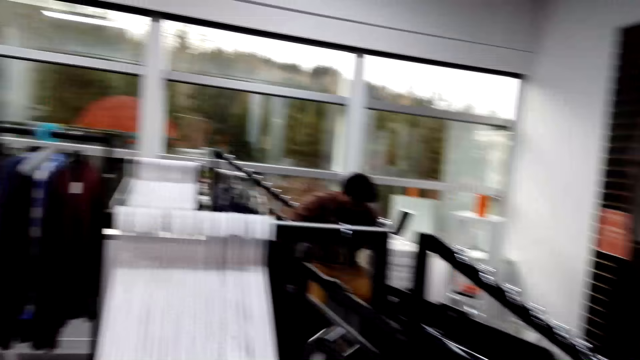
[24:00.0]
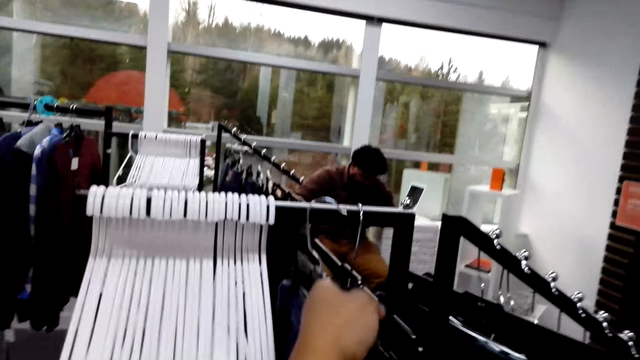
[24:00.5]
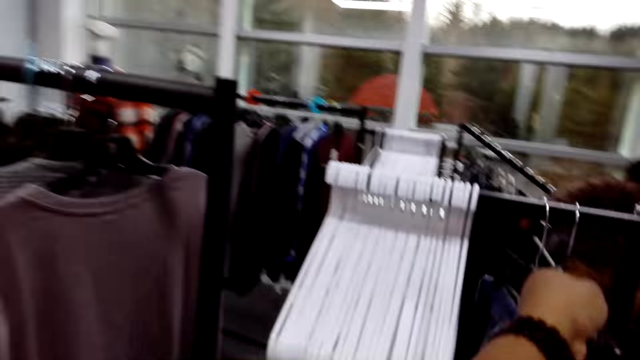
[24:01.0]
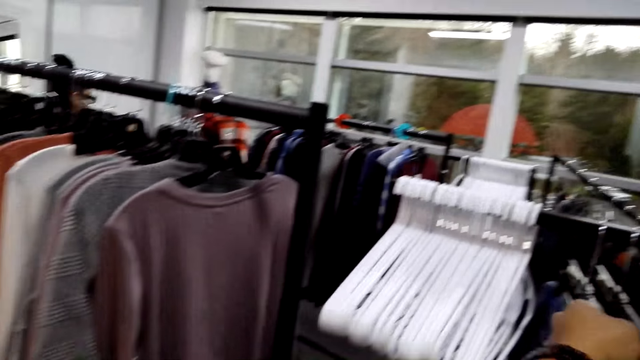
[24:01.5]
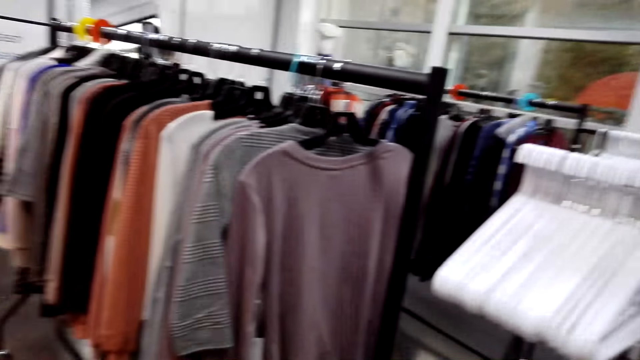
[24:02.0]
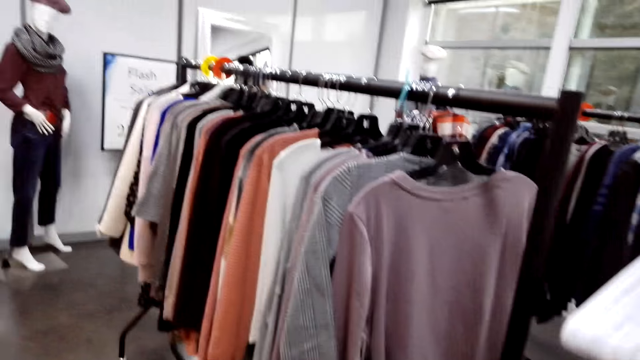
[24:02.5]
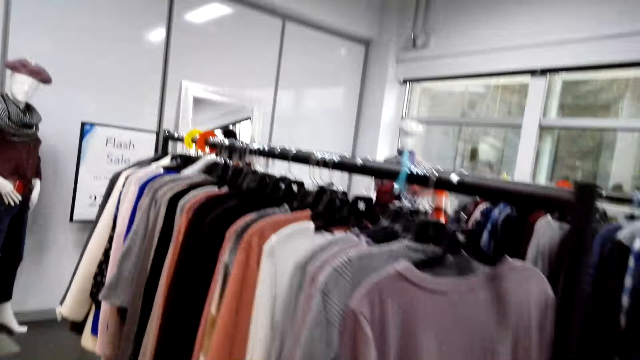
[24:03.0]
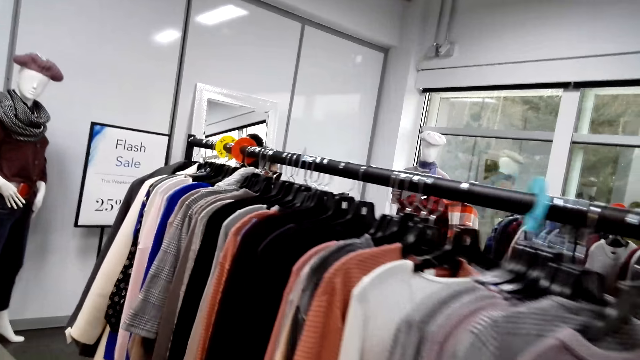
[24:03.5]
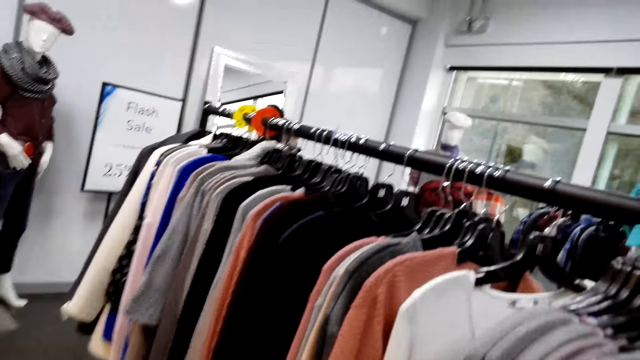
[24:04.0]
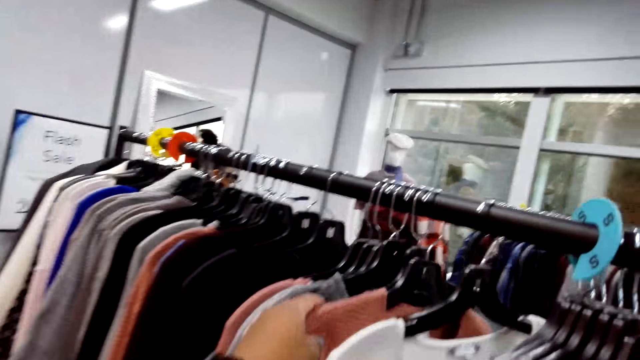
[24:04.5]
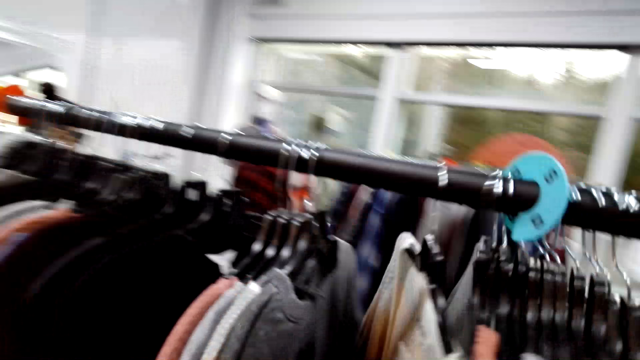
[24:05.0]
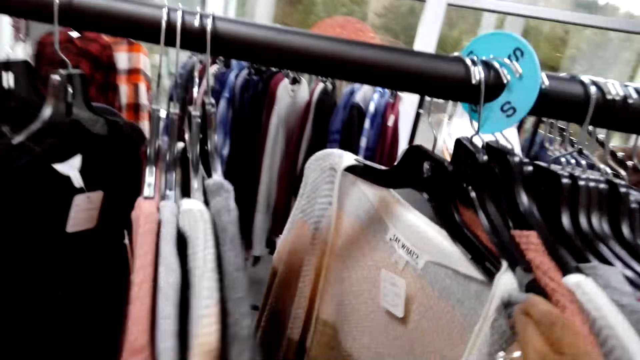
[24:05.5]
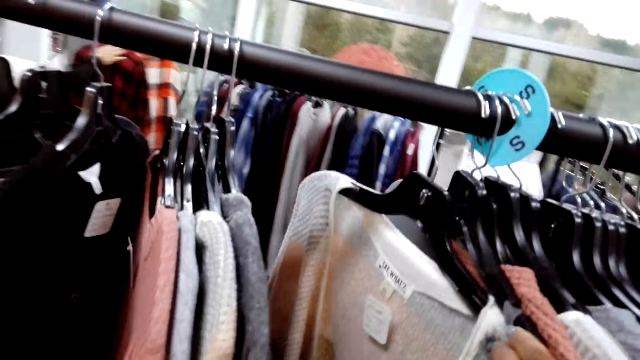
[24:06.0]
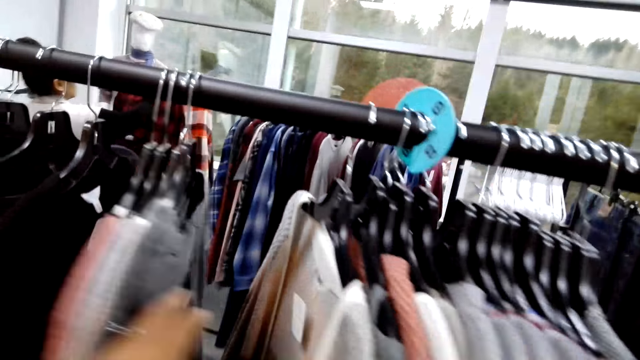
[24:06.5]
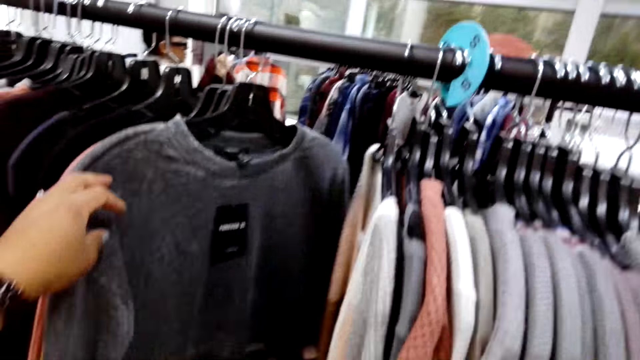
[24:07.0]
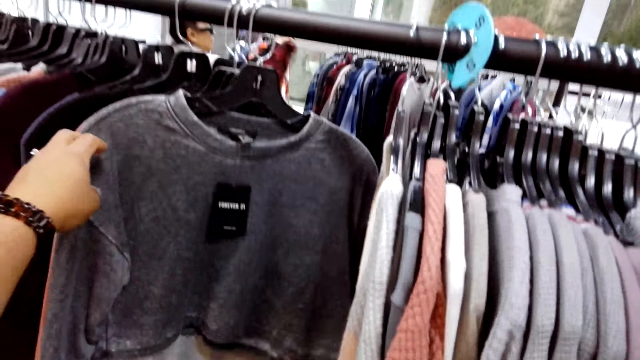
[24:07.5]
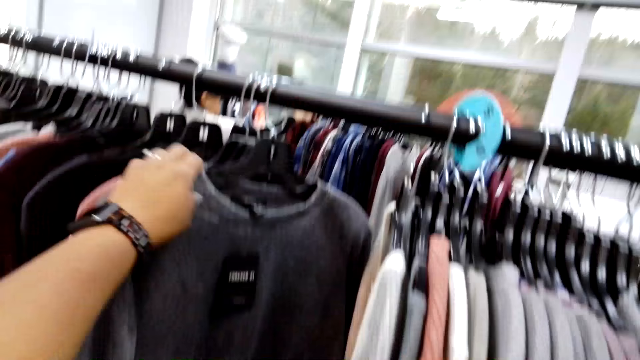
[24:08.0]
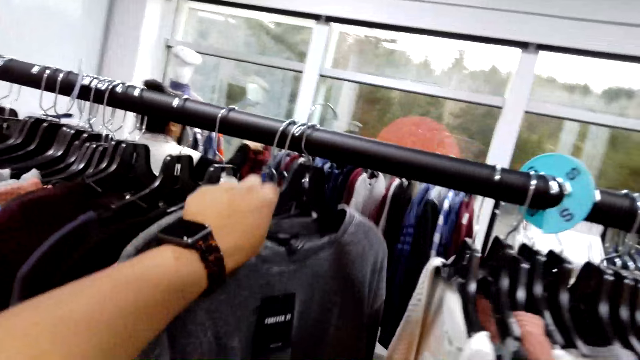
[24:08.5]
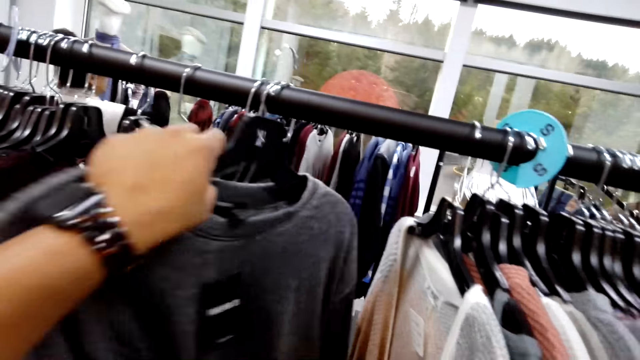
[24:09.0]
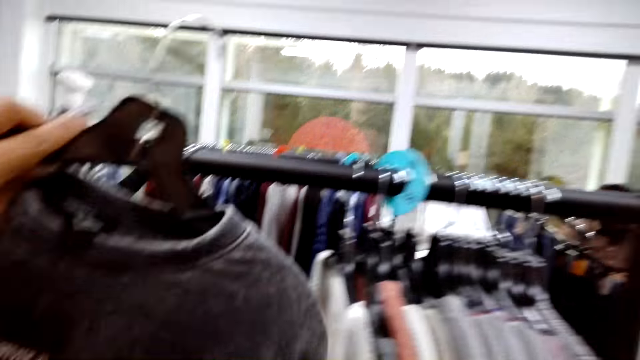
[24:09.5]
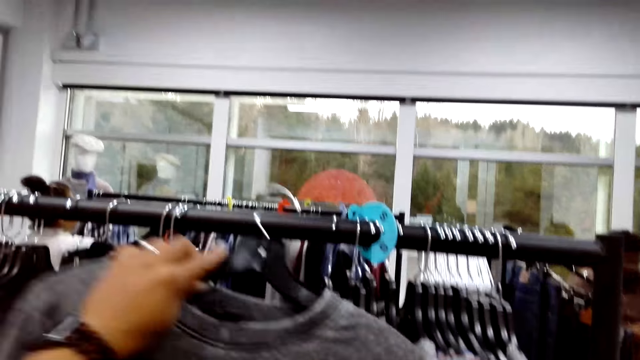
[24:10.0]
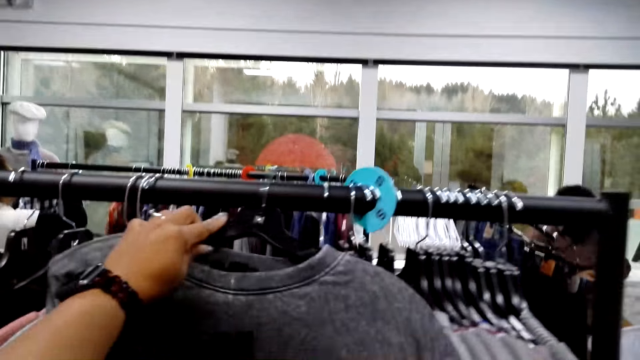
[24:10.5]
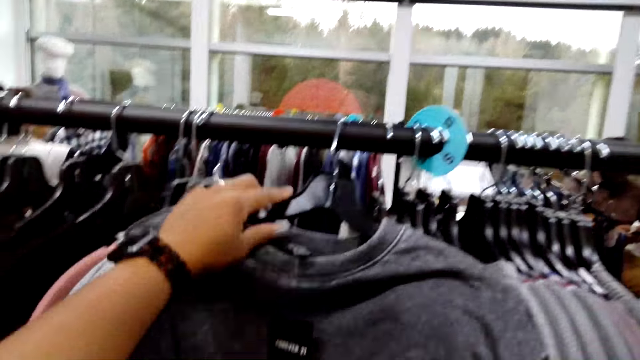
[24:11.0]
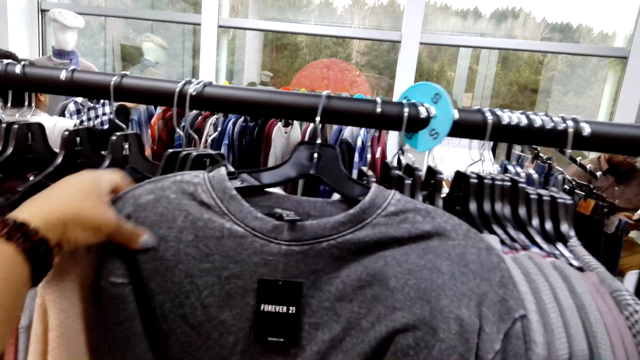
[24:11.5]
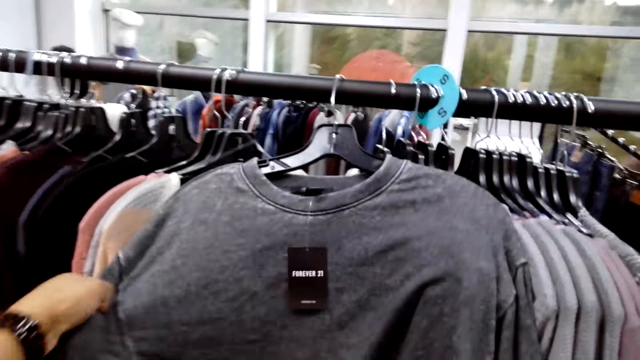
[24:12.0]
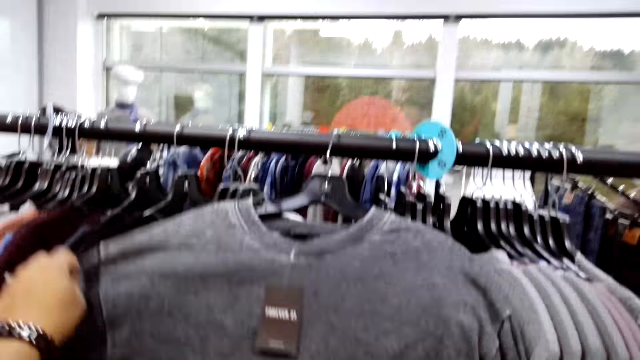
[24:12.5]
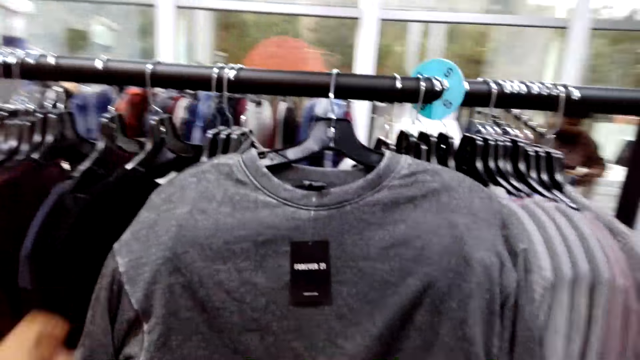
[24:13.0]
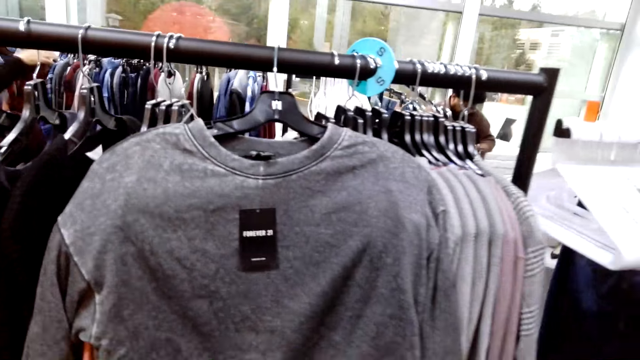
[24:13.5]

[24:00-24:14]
The camera wearer hangs the jeans on the rack. They walk around the boutique. They push the tops aside. They pick up a sweater. They hang the sweater on the rack. They examine the sweater.

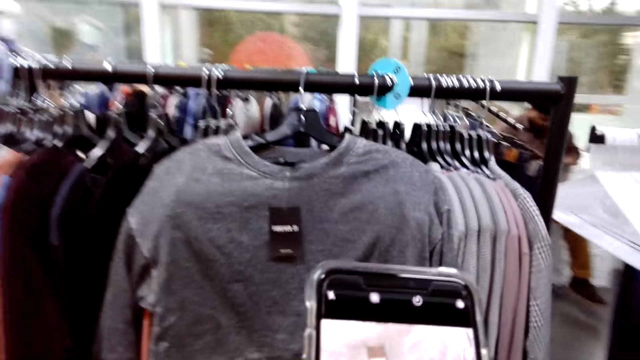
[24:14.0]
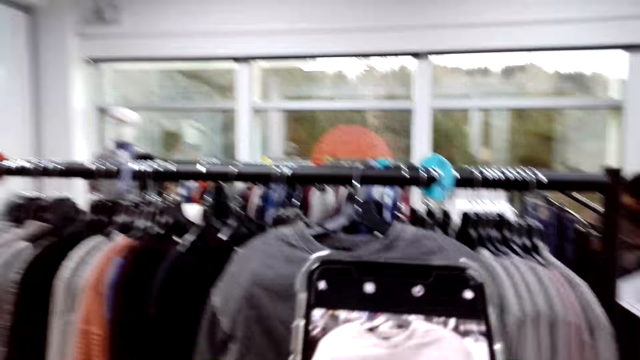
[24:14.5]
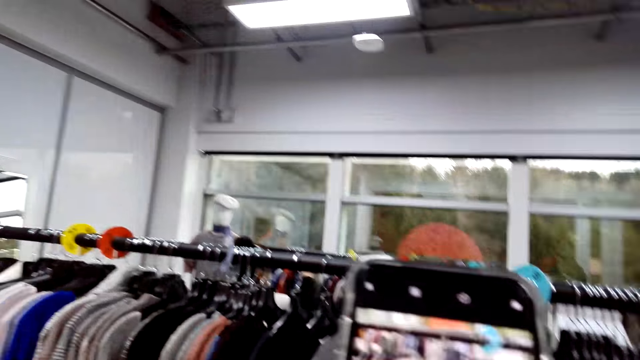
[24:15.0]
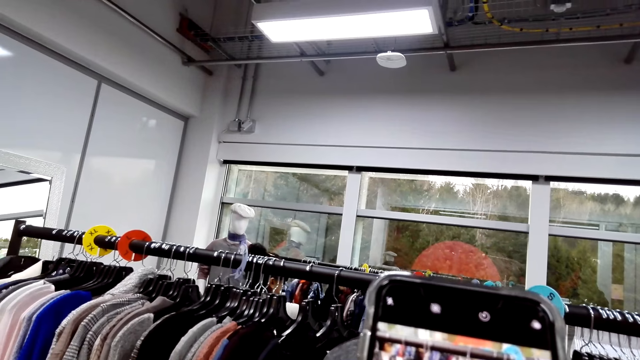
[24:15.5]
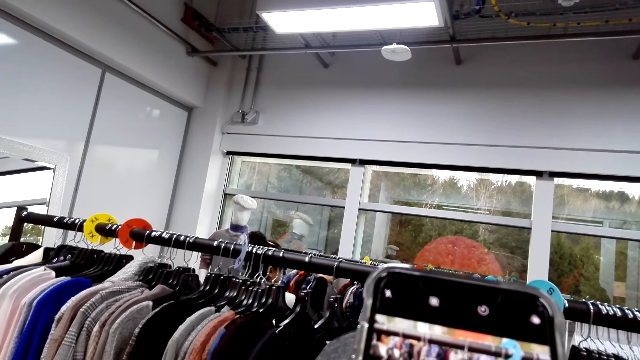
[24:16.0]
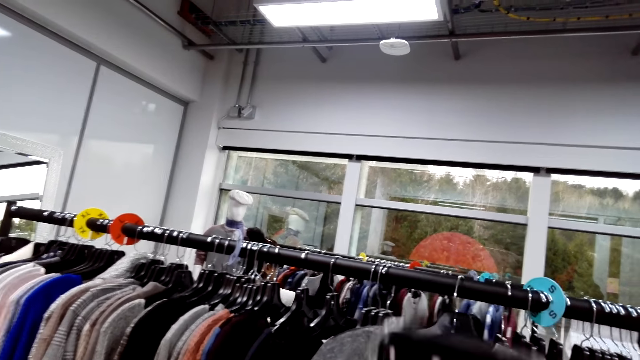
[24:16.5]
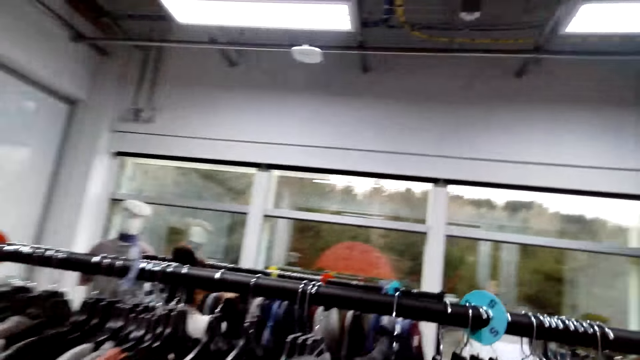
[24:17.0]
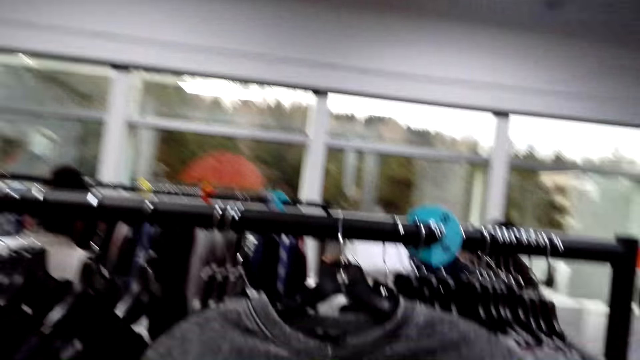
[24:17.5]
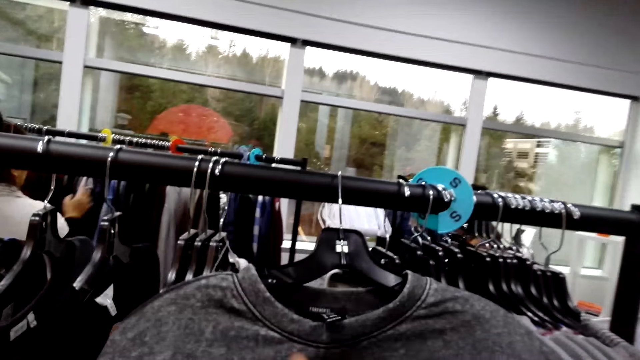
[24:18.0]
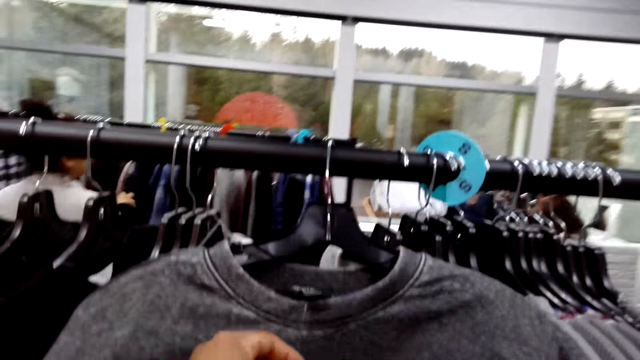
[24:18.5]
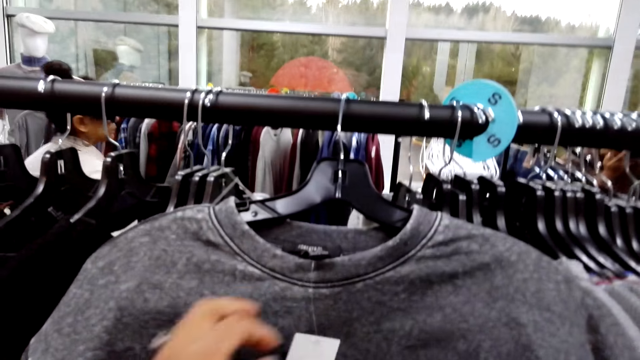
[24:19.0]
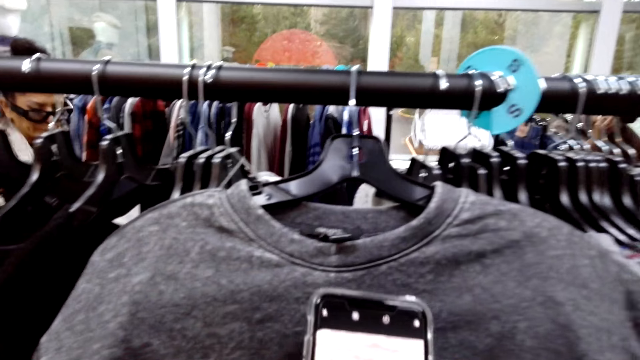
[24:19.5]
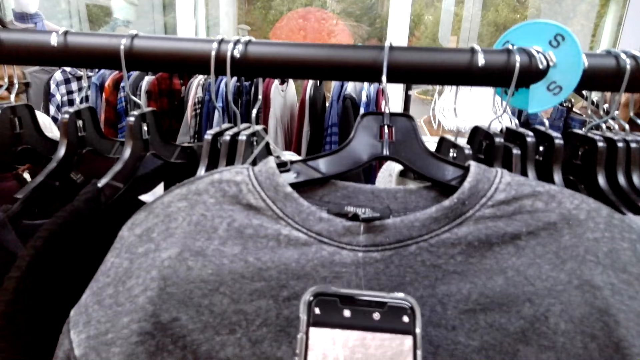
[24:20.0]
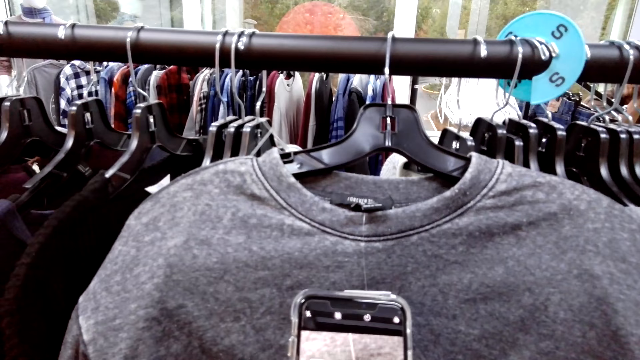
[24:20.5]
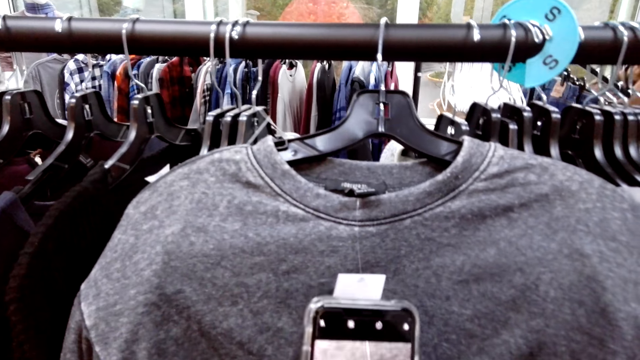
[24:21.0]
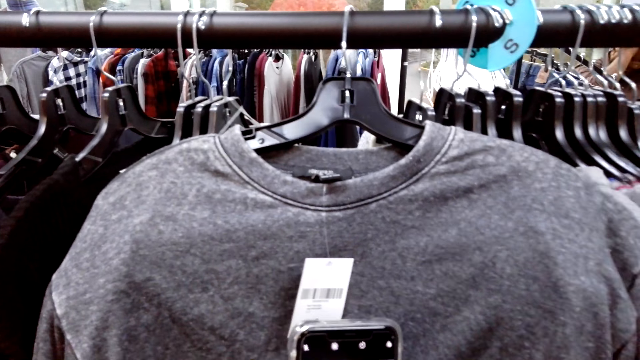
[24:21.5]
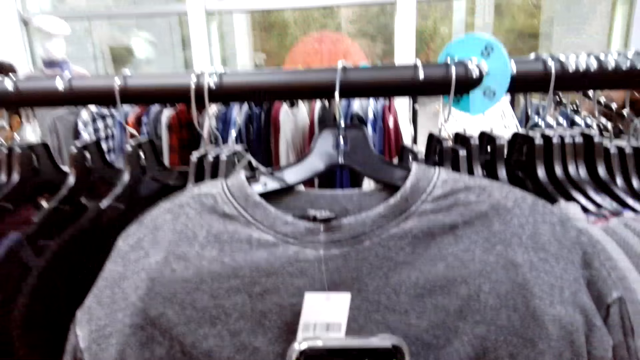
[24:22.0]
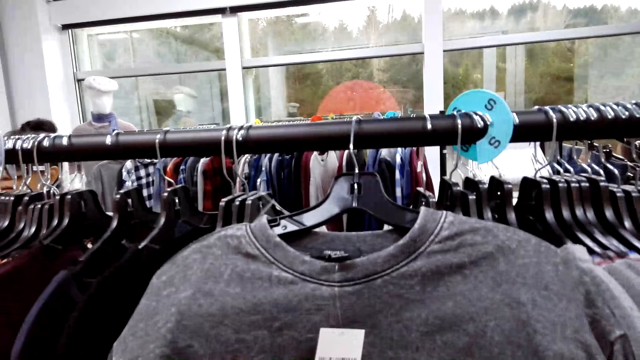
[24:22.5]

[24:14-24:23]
The camera wearer holds a phone. He records the jeans with his phone.
